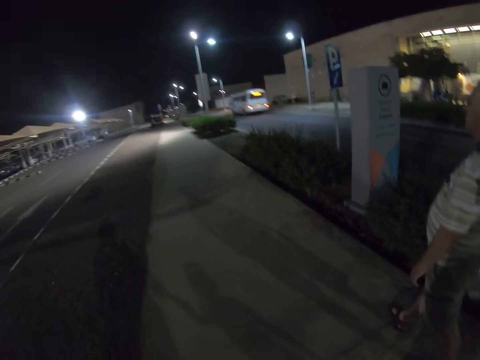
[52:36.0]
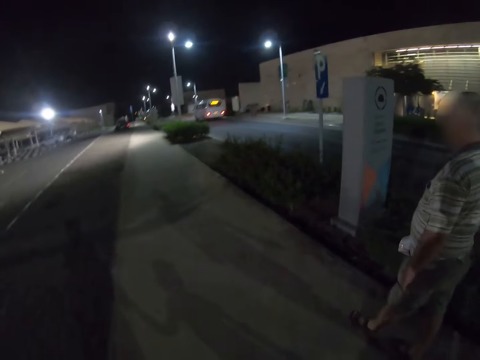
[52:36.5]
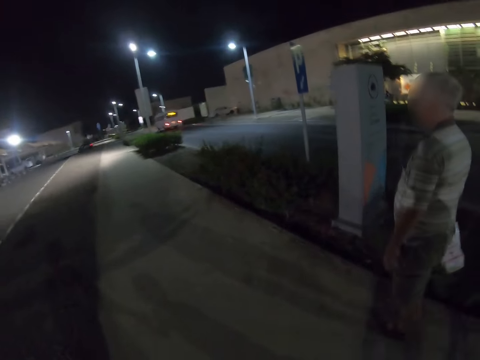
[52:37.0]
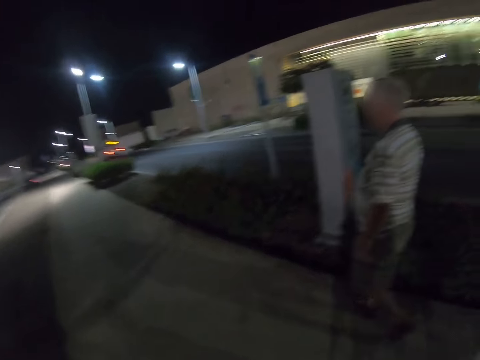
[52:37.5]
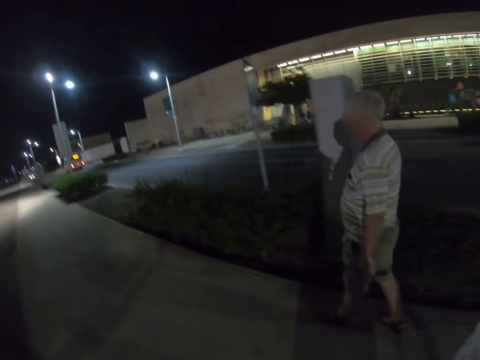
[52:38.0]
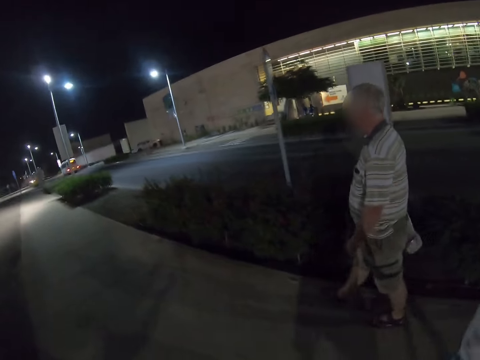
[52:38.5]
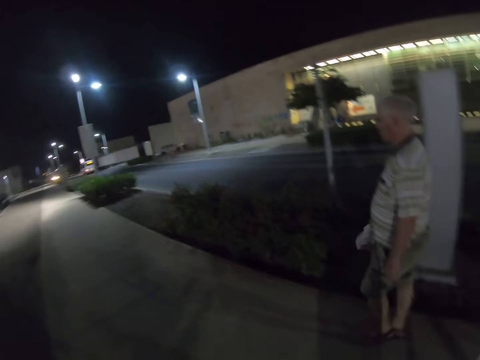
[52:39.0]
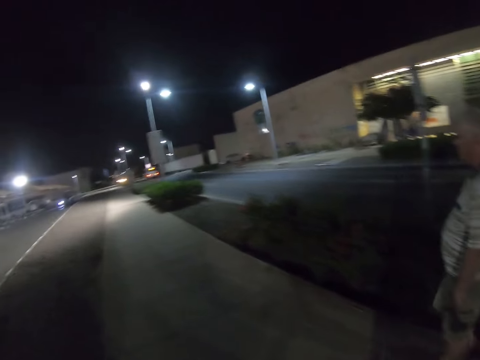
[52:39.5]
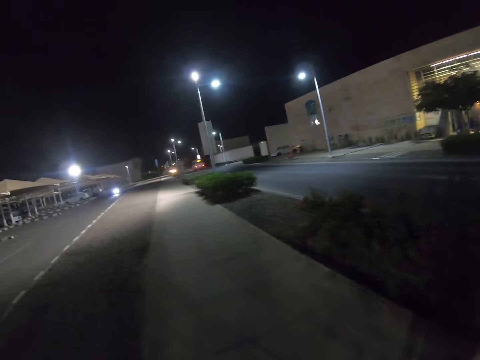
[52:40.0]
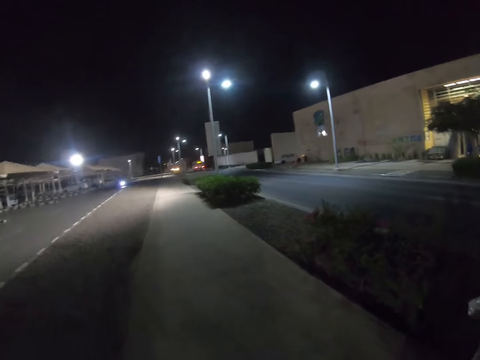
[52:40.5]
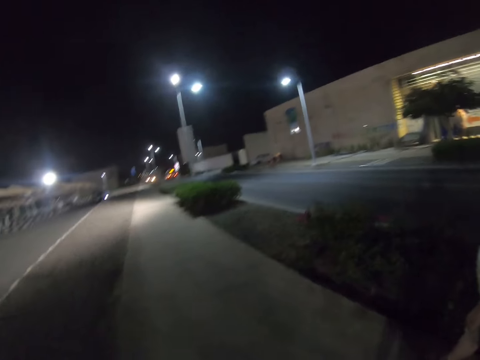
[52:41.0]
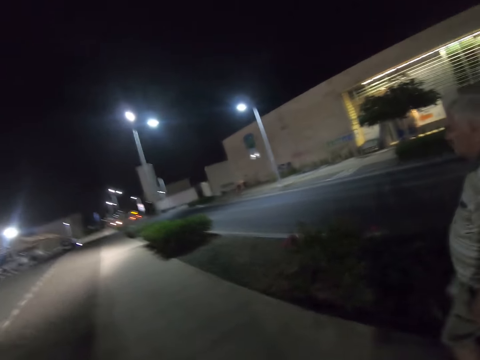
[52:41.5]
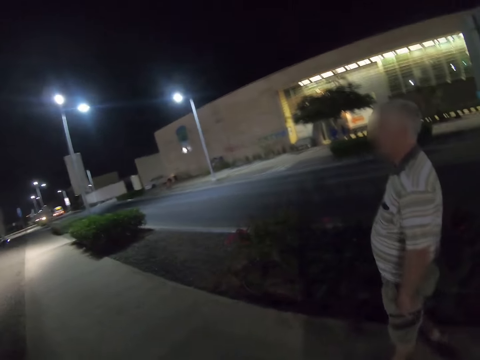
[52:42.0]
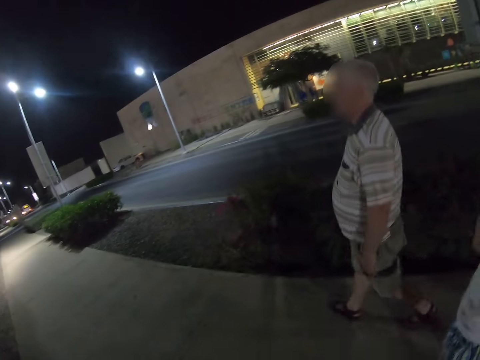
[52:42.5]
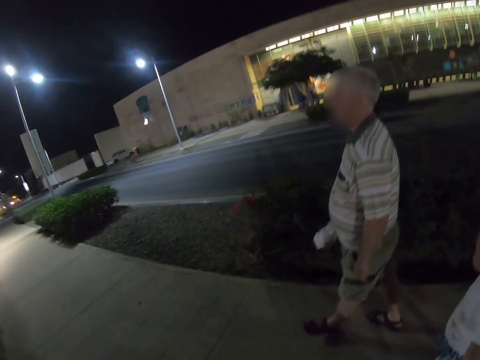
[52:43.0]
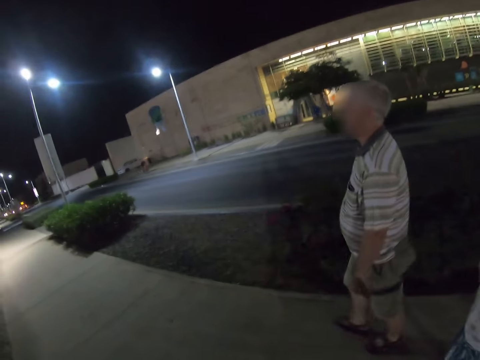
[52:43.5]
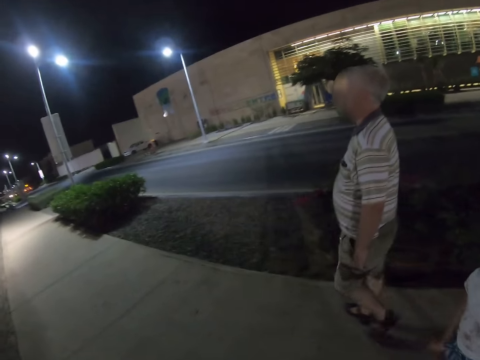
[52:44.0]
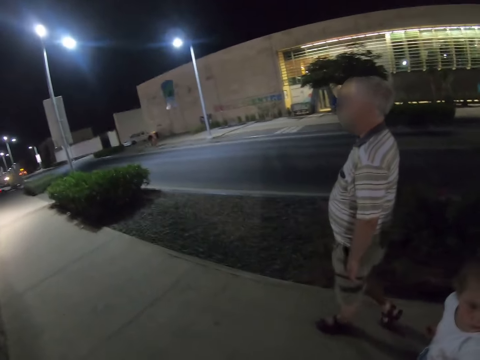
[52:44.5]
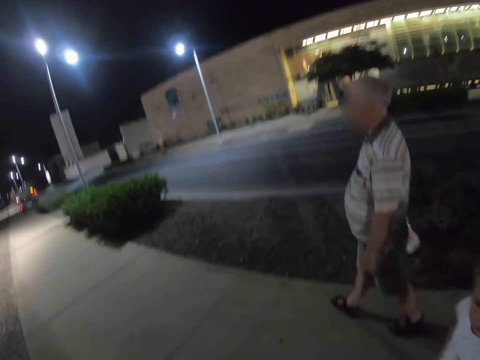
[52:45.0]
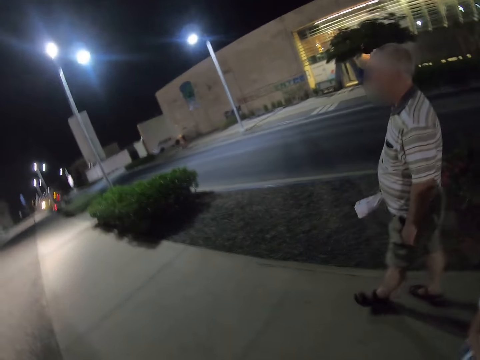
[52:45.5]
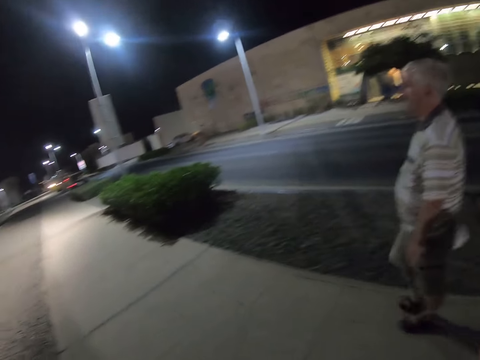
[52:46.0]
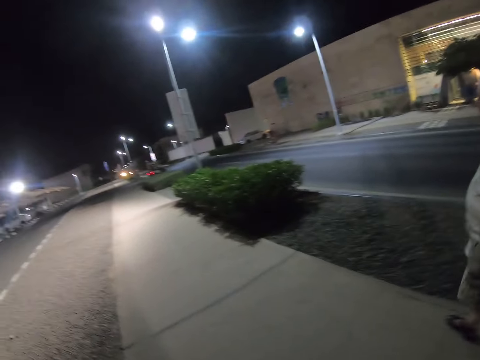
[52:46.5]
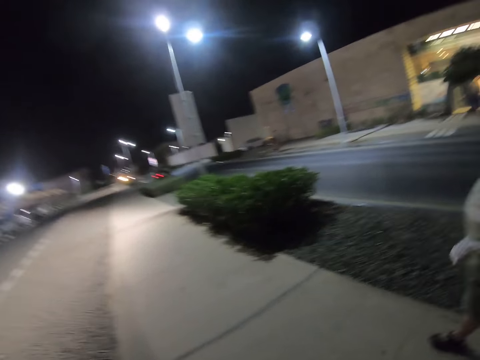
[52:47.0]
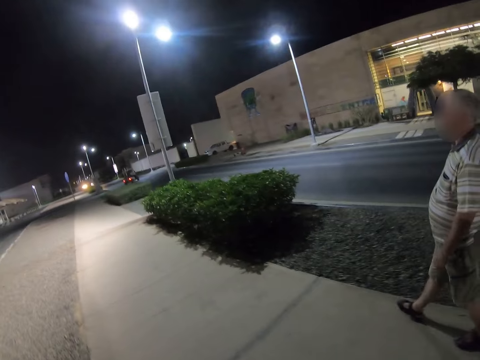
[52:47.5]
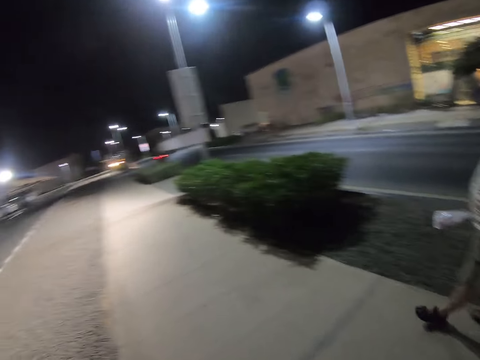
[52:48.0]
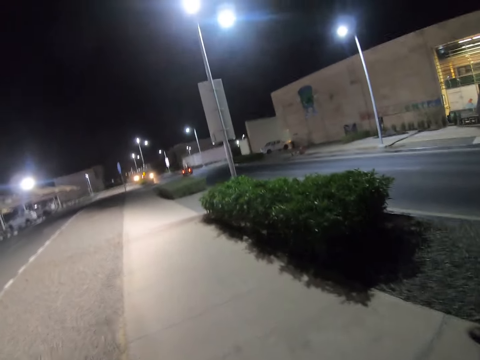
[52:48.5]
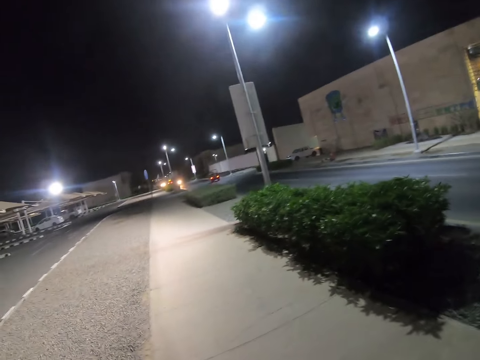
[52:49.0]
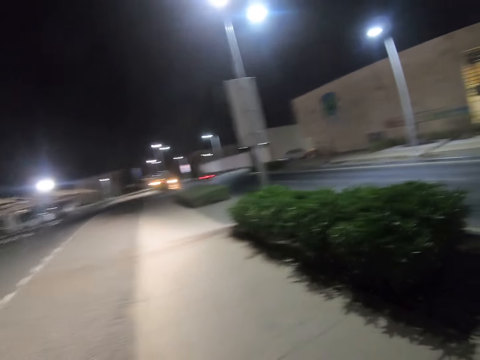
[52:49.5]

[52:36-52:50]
A kid walks down the street. The camera wearer walks down the street.

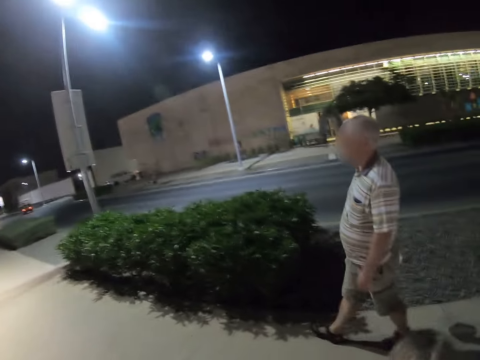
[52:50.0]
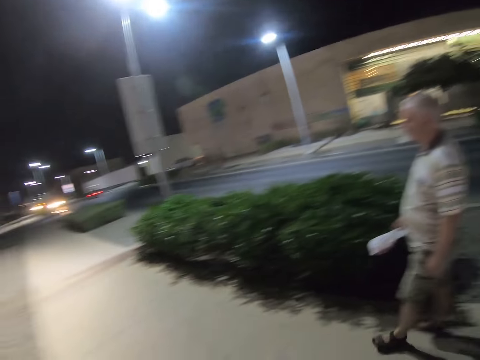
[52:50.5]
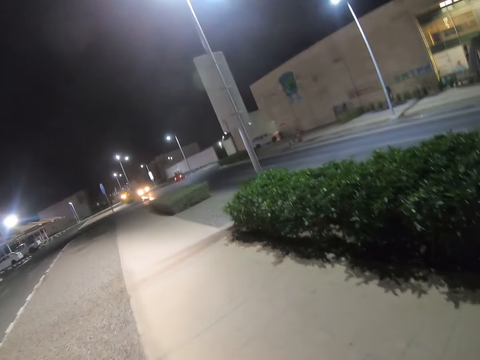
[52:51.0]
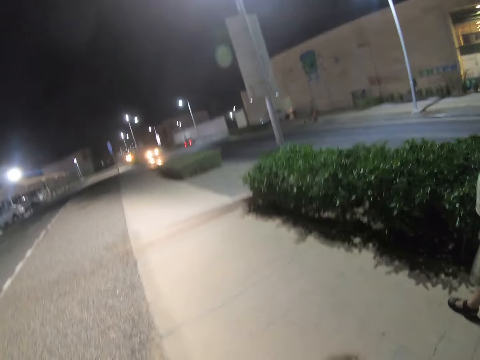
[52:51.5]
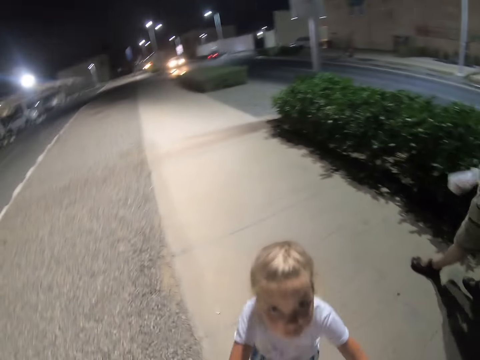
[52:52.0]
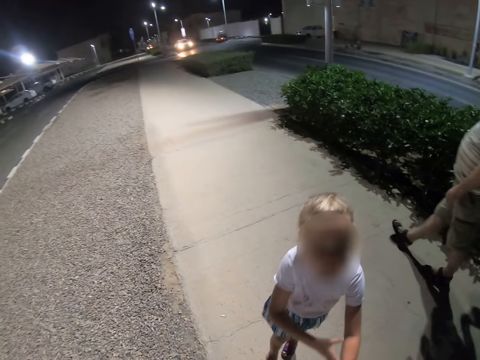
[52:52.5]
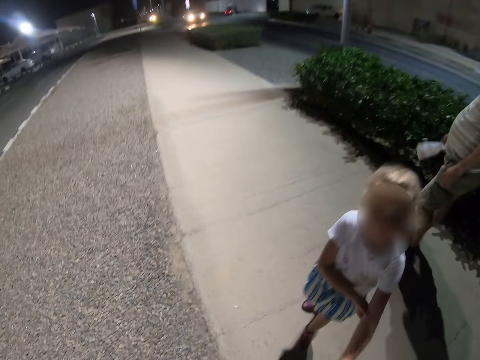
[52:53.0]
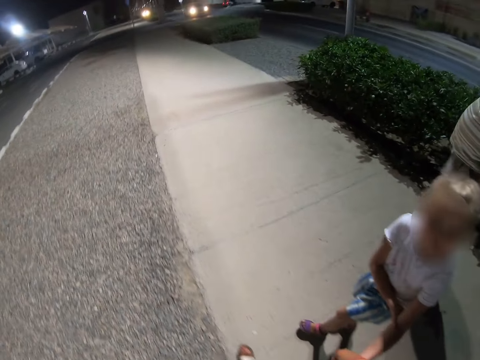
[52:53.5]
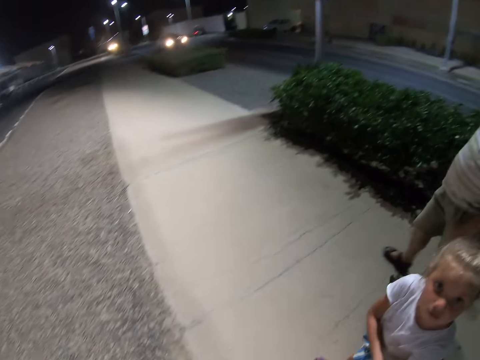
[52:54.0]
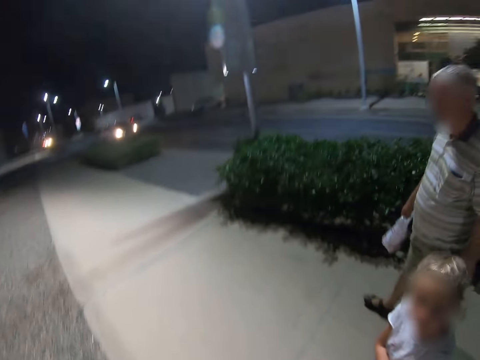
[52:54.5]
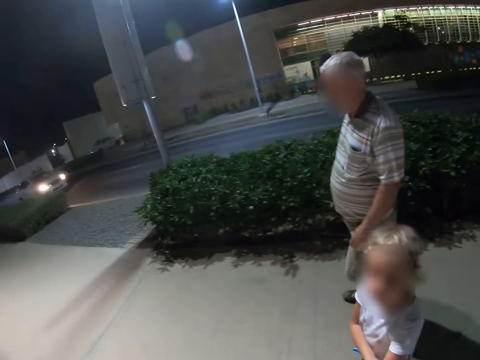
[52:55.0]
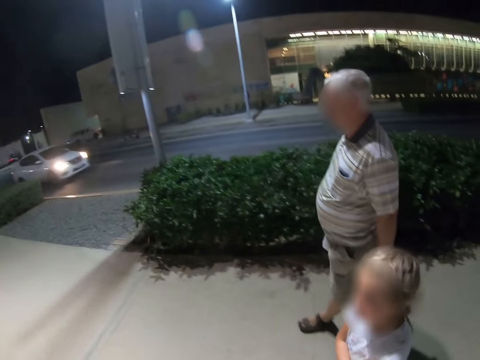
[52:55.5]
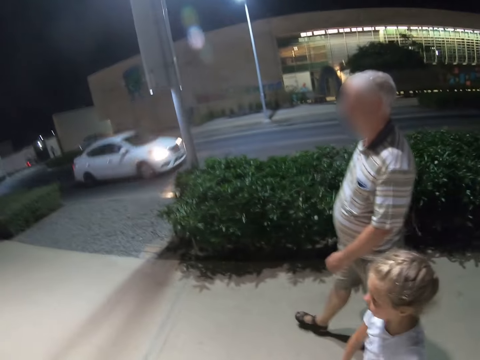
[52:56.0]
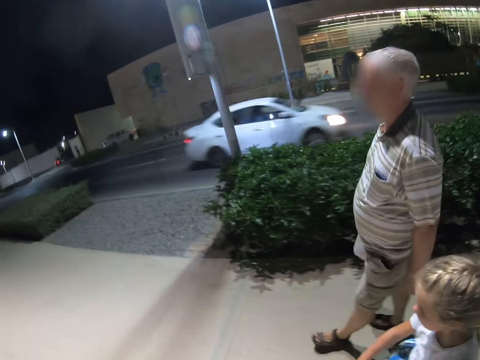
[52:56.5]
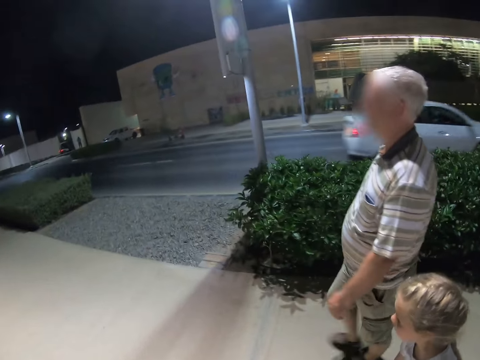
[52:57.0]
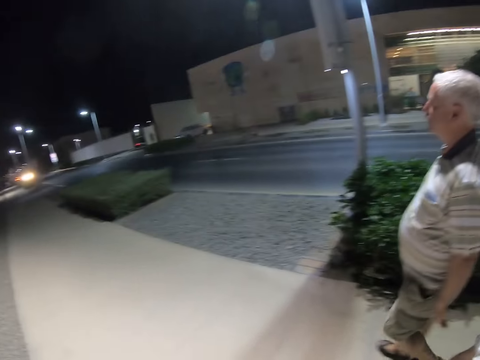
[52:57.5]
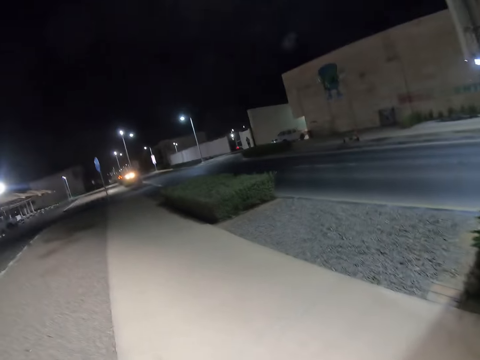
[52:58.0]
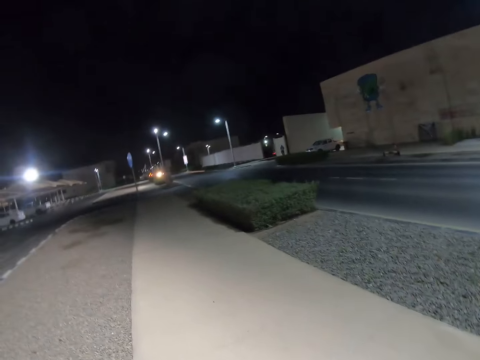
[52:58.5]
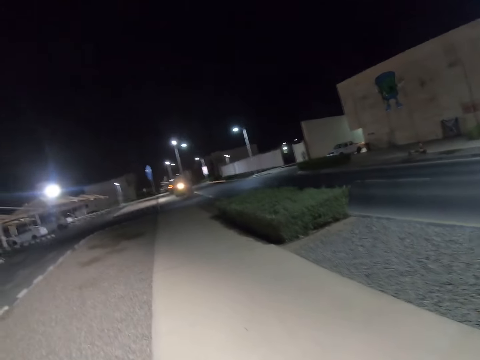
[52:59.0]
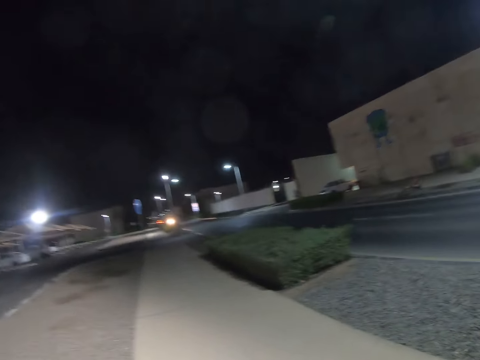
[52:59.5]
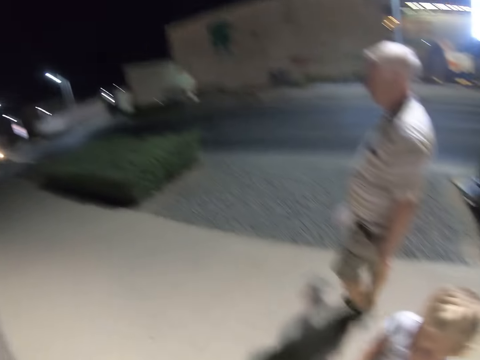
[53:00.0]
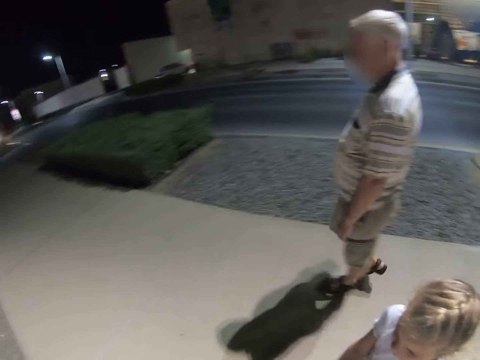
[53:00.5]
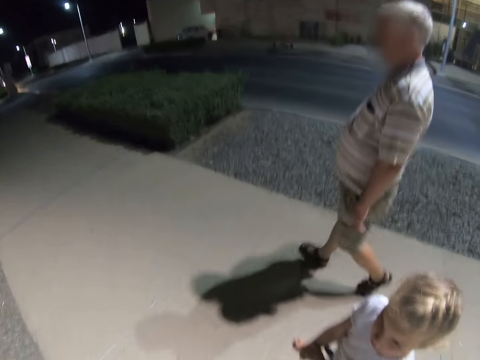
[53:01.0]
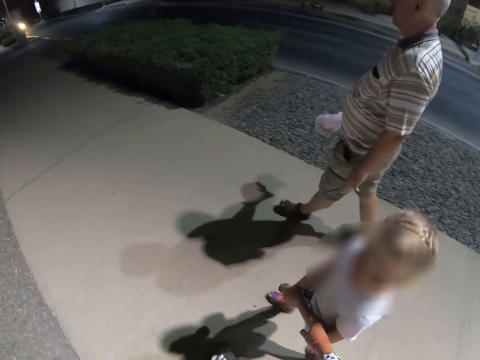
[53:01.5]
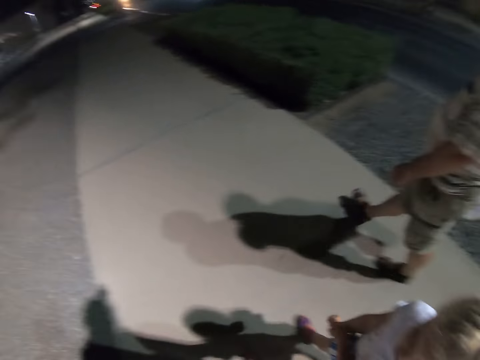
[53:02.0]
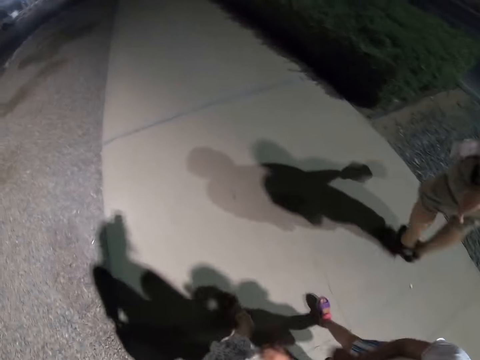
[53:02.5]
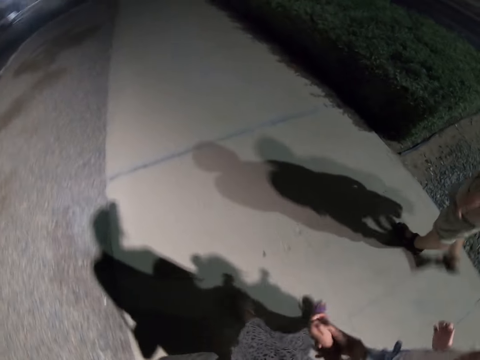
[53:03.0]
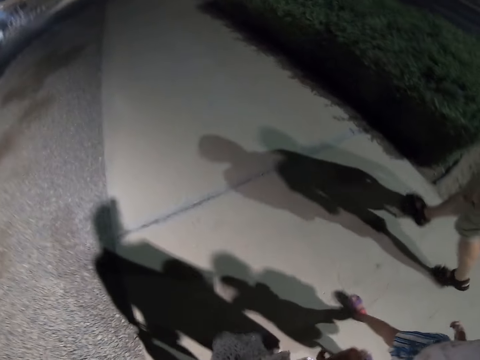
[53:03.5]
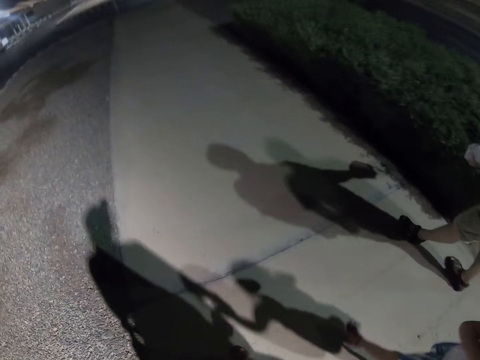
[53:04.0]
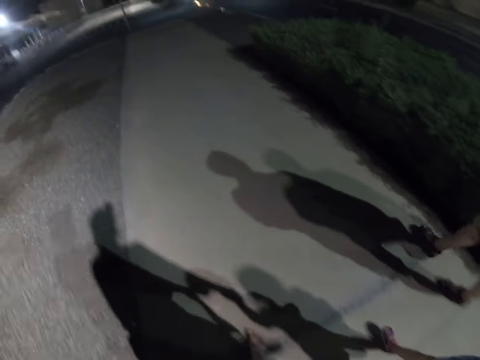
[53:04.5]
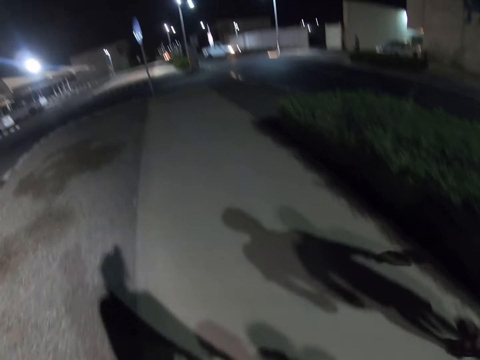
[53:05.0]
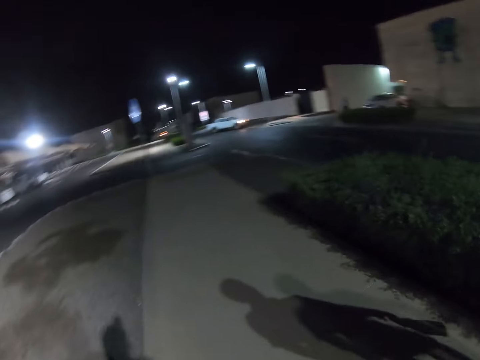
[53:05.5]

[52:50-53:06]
A child looks at the camera wearer and touches her left elbow. The child continues walking. The camera wearer walks down the street. The child rubs her right hand.
